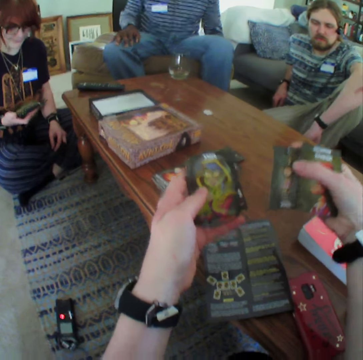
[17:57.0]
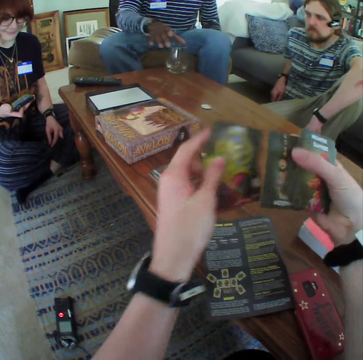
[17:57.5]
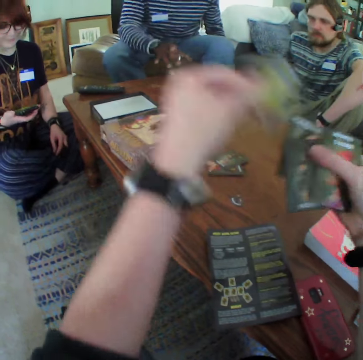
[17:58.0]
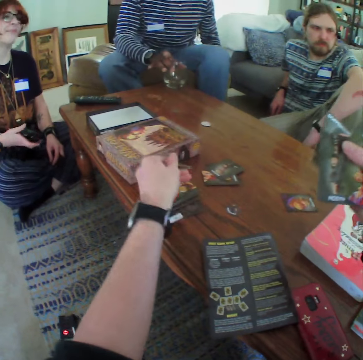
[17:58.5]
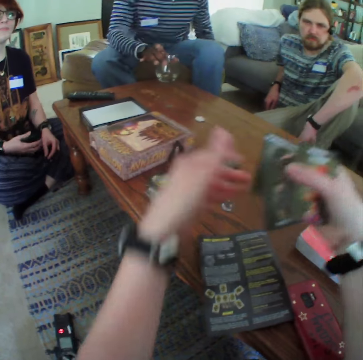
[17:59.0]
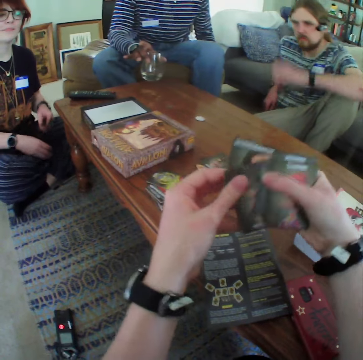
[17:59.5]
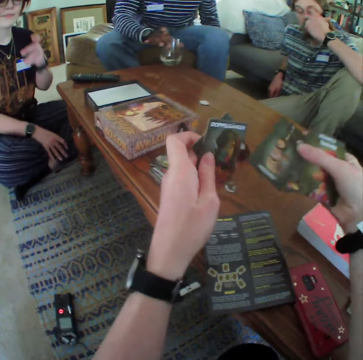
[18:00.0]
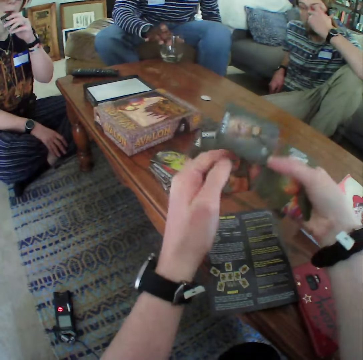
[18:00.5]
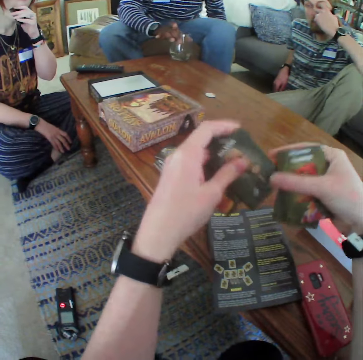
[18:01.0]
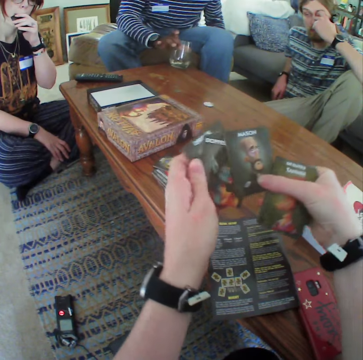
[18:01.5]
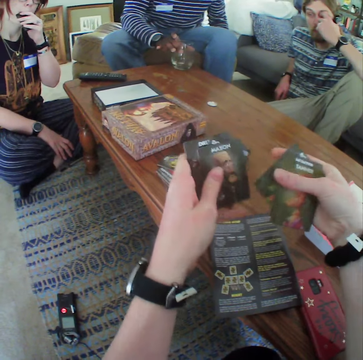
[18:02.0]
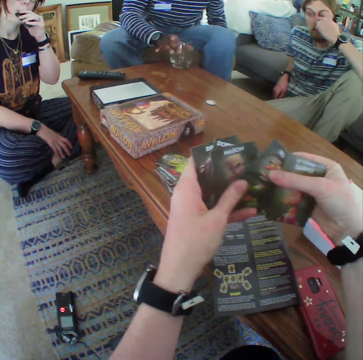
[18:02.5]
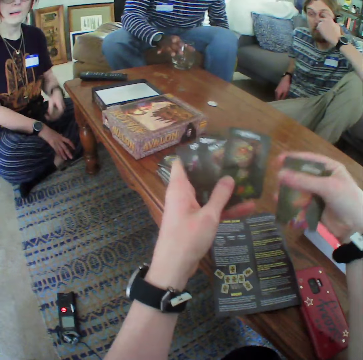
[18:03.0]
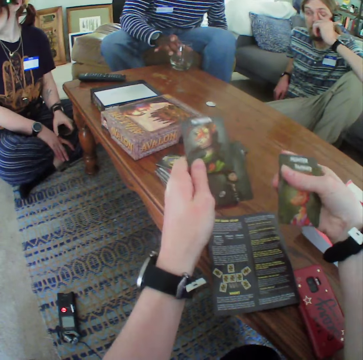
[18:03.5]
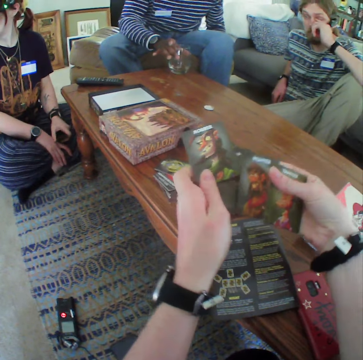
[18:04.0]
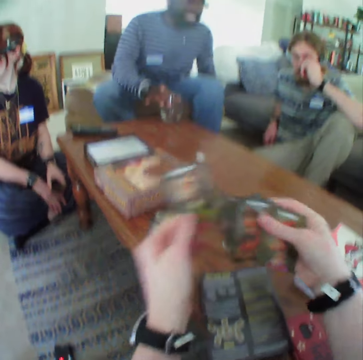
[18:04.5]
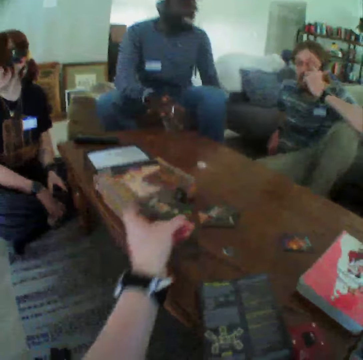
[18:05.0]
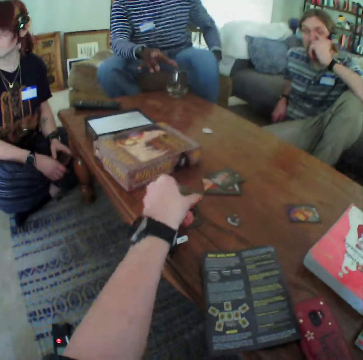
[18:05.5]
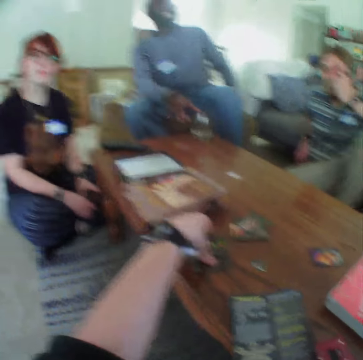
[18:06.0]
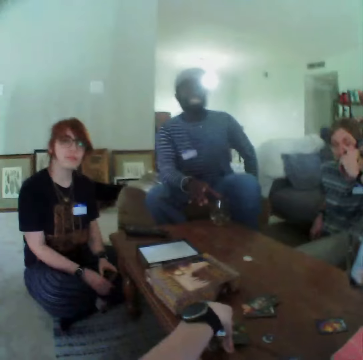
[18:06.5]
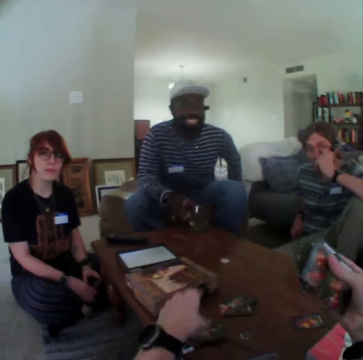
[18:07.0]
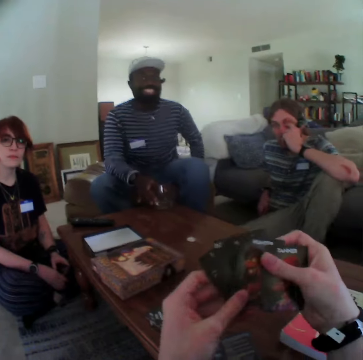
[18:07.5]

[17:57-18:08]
The camera wearer puts a card on top of other cards. A man moves his hand. A woman moves her hand. The camera wearer puts the card on top of other cards.

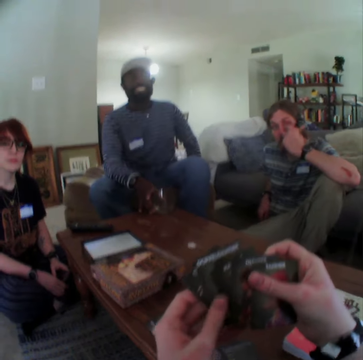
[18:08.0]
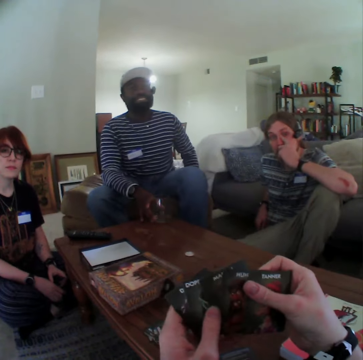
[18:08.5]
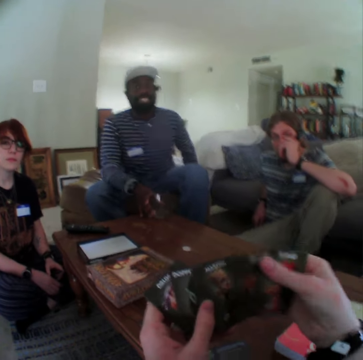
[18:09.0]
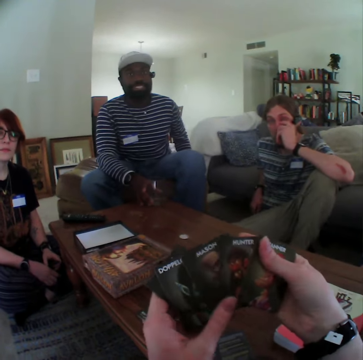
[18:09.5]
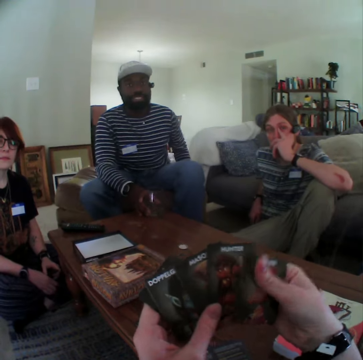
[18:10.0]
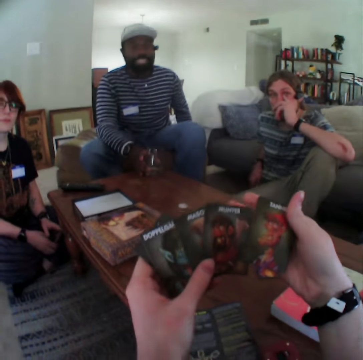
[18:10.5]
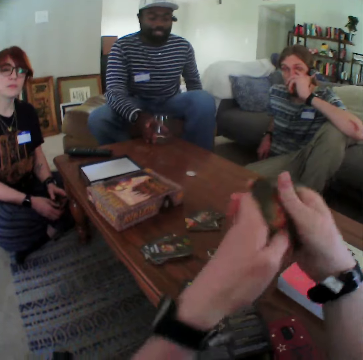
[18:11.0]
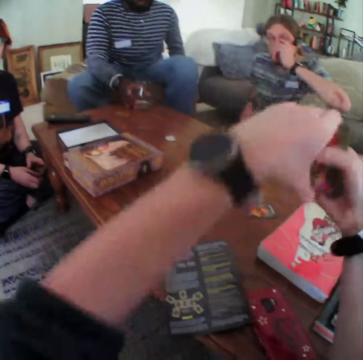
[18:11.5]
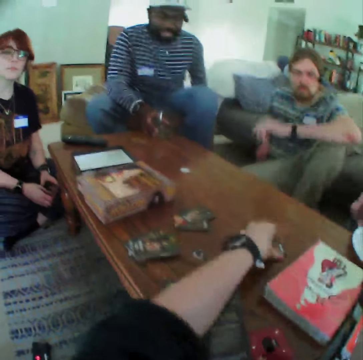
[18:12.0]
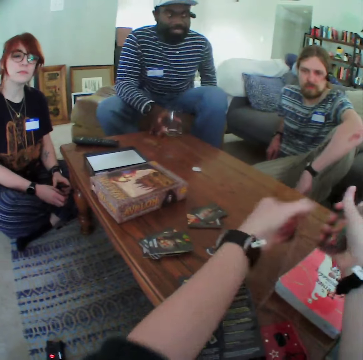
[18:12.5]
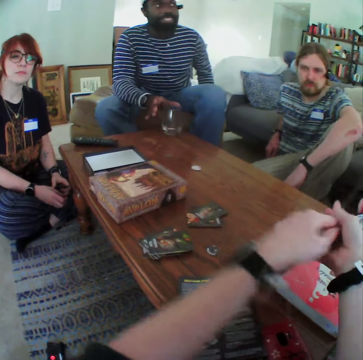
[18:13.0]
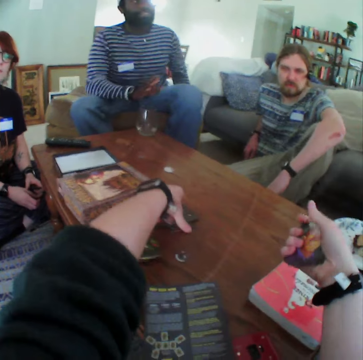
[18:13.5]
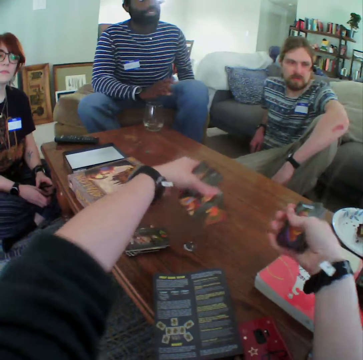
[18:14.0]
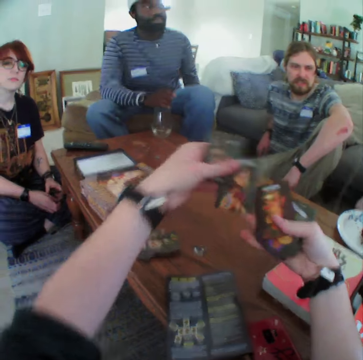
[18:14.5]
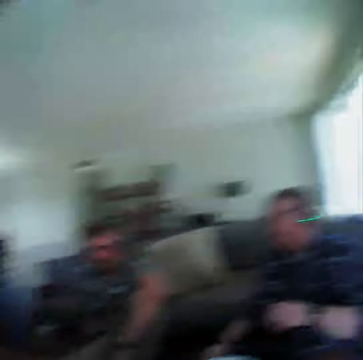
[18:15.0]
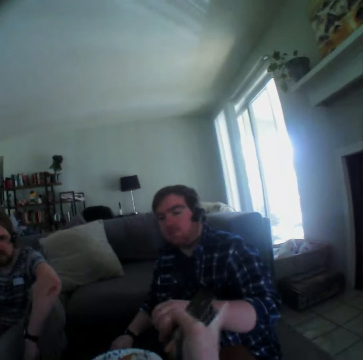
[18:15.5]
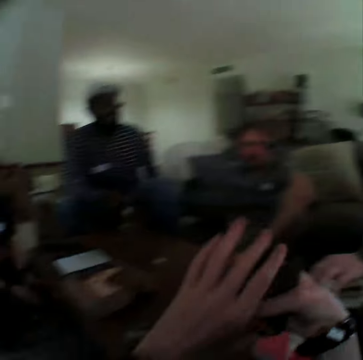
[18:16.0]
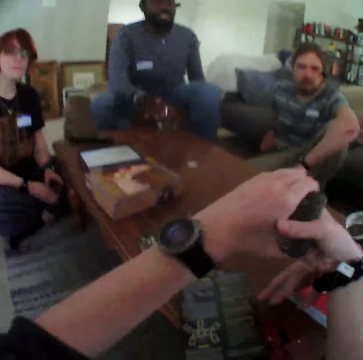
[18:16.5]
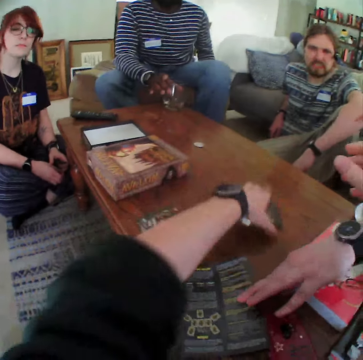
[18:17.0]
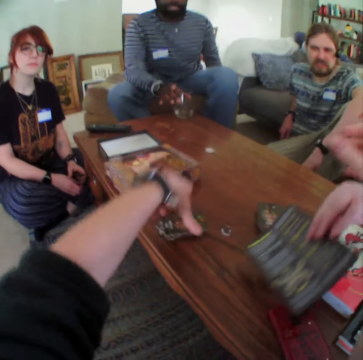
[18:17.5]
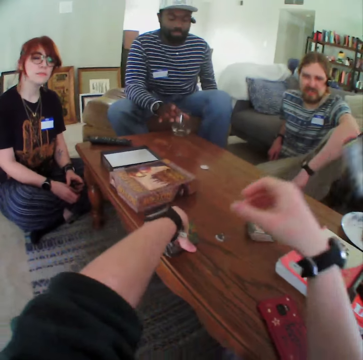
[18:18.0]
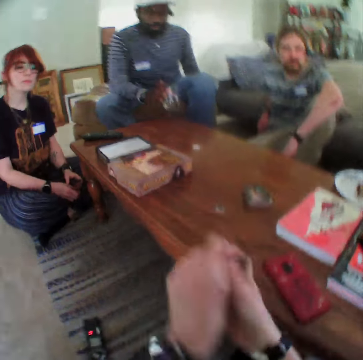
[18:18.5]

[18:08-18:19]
The camera wearer looks at the cards. They pick cards from the table. They pick the cards again. They point at a man. The man picks the card. The camera wearer puts the card on the hand. They put the cards on the table. The man picks a pamphlet. The camera wearer picks the cards.

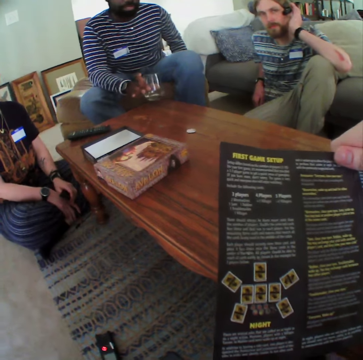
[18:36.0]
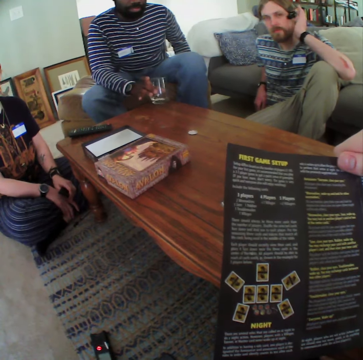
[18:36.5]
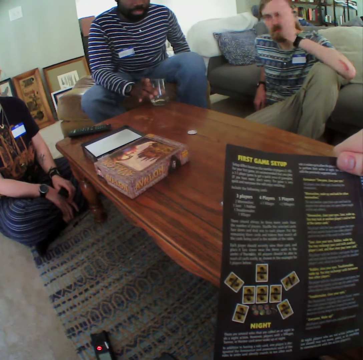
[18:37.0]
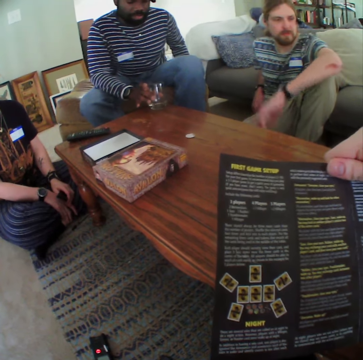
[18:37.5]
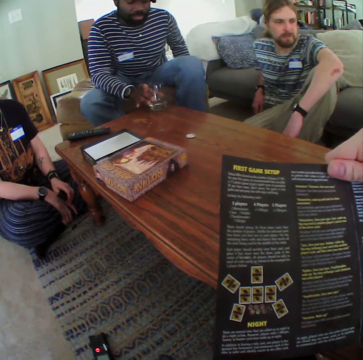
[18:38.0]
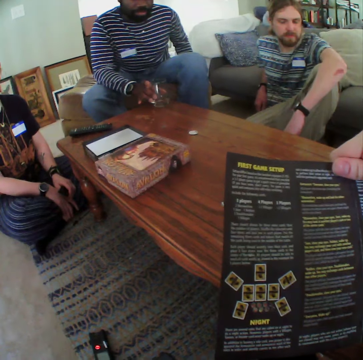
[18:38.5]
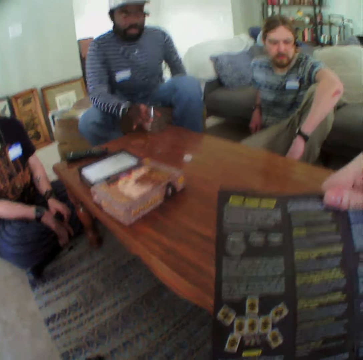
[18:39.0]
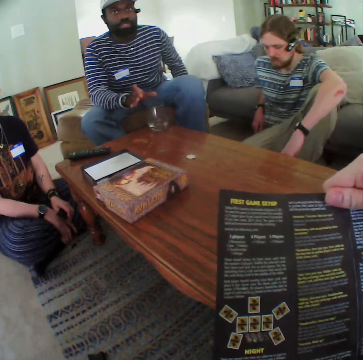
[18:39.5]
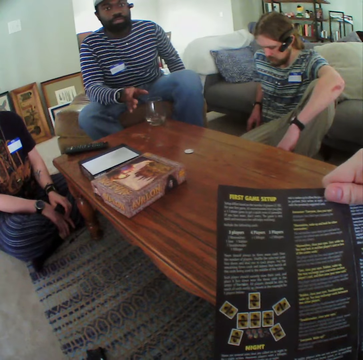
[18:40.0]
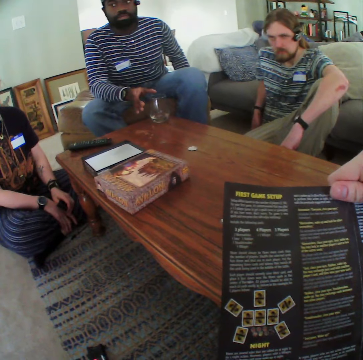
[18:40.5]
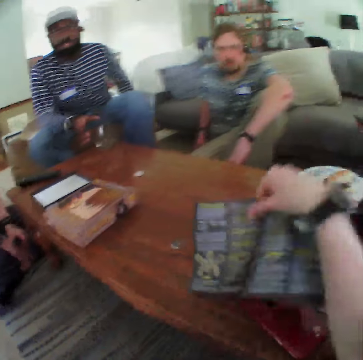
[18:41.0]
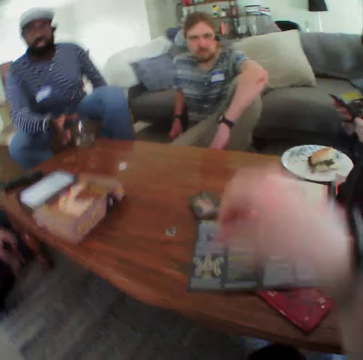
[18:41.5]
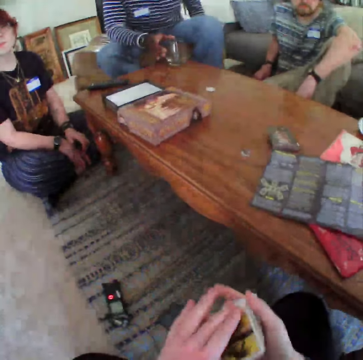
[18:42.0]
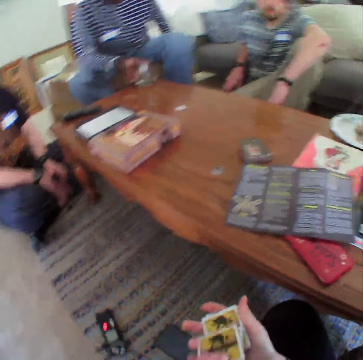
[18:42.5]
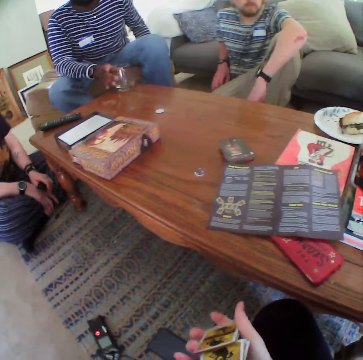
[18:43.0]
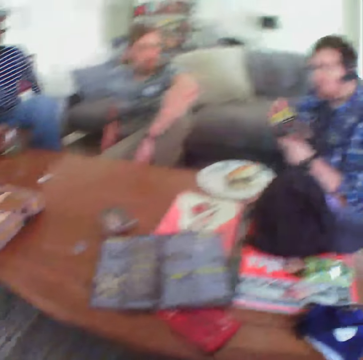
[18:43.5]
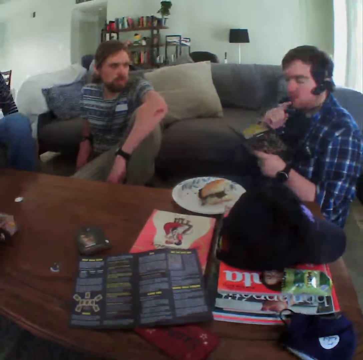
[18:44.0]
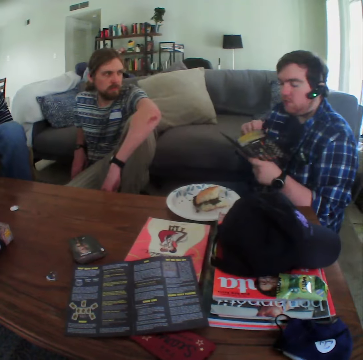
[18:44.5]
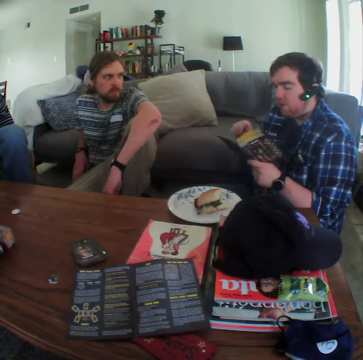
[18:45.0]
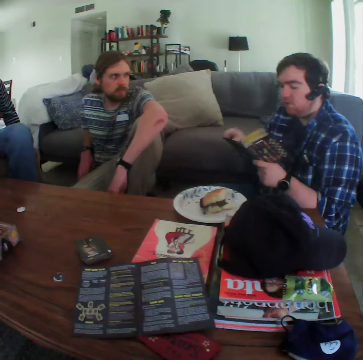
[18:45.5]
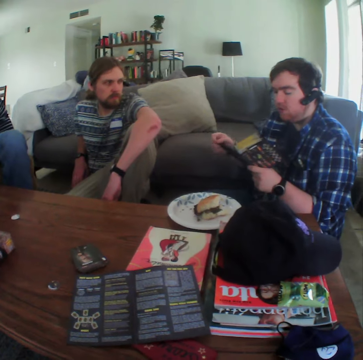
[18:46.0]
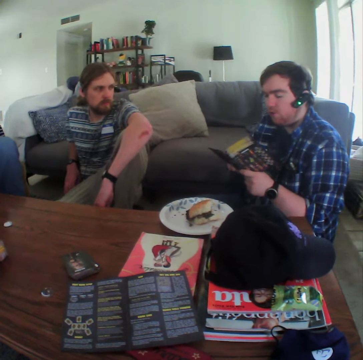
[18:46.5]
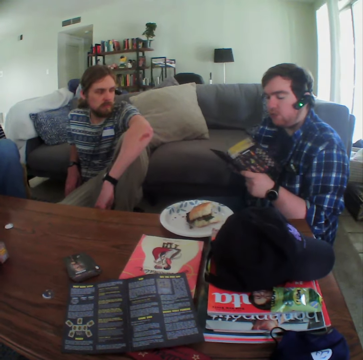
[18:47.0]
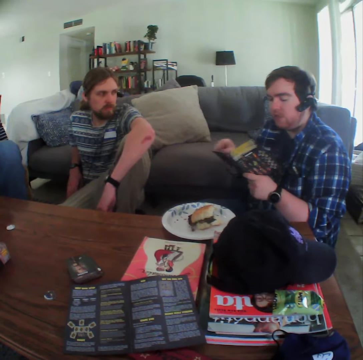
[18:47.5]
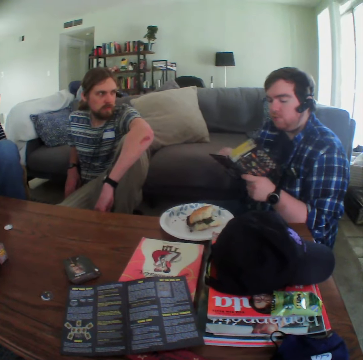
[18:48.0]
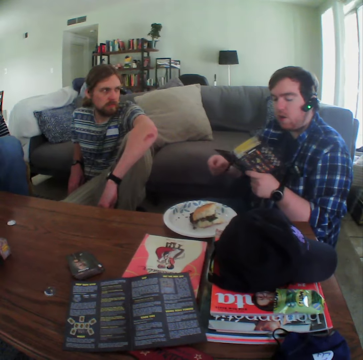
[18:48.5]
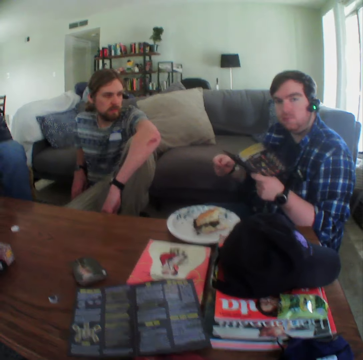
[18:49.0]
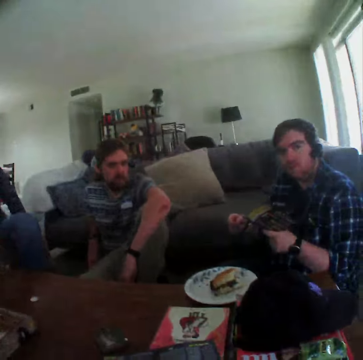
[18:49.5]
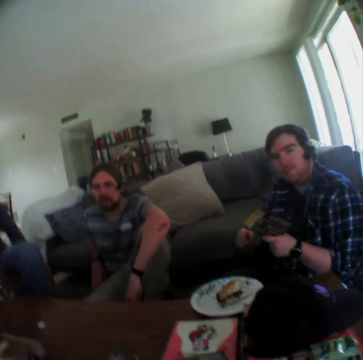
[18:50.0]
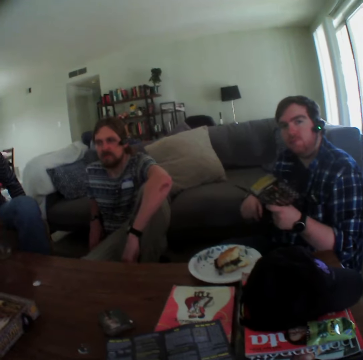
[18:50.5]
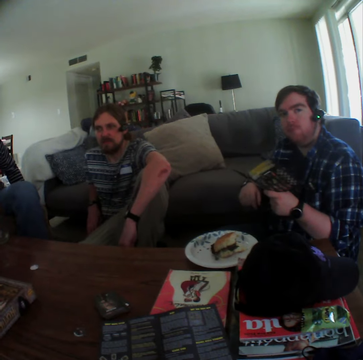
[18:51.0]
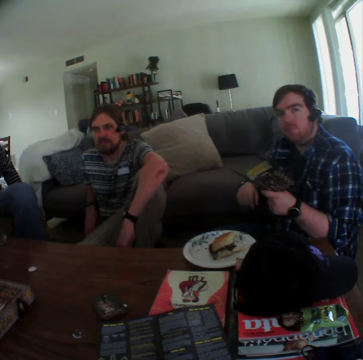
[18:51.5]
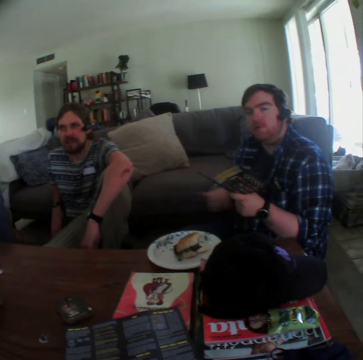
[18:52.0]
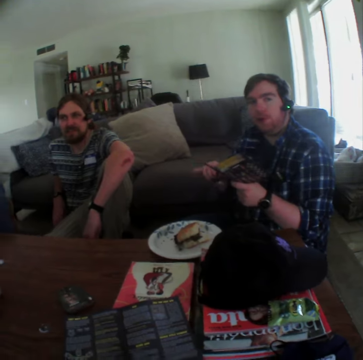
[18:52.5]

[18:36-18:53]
A man touches the glass. Another man puts the hand down. The camera wearer moves the hand from the glass. They put the pamphlet on the table. They shuffle the card. A third man reads the pamphlet and moves the hand.
